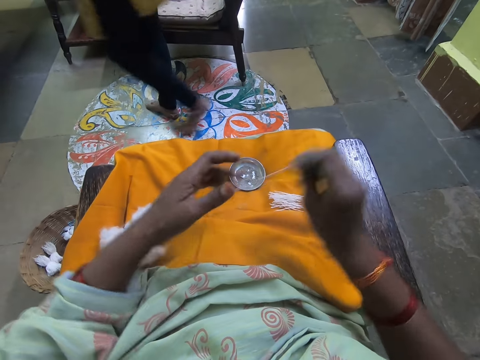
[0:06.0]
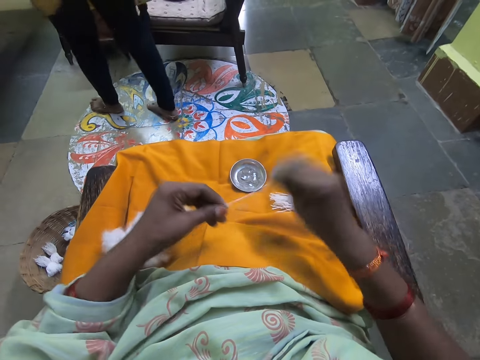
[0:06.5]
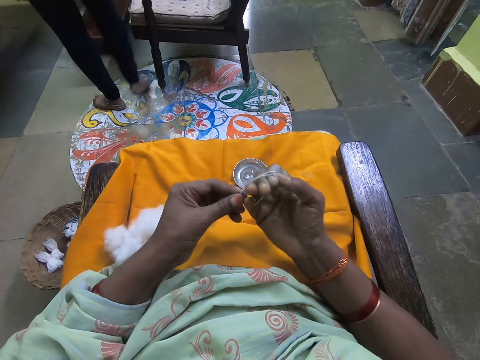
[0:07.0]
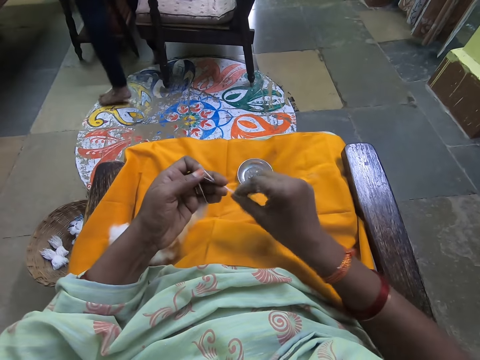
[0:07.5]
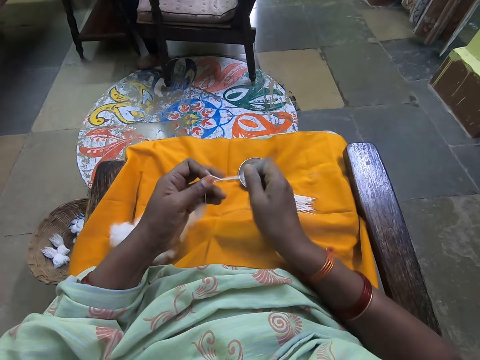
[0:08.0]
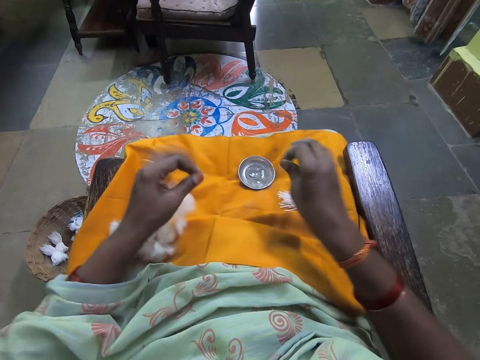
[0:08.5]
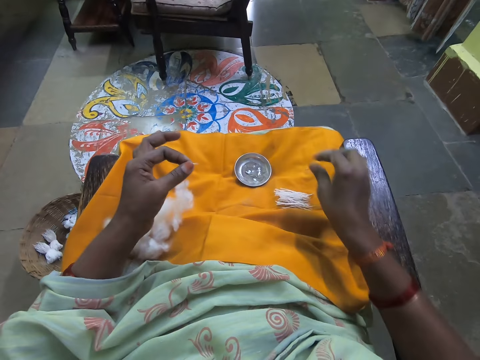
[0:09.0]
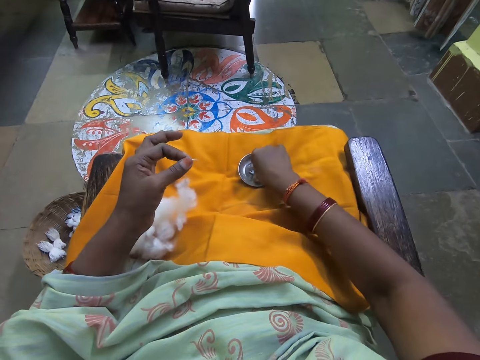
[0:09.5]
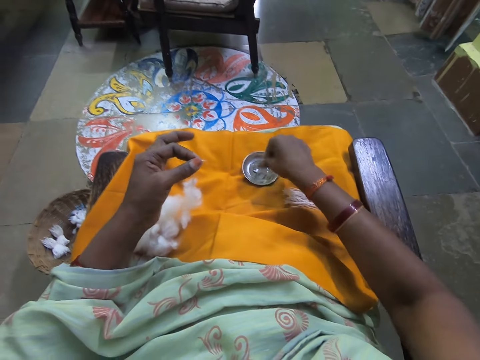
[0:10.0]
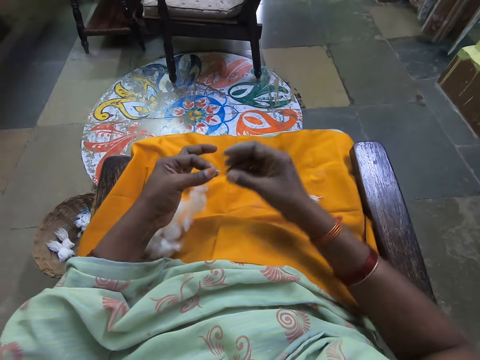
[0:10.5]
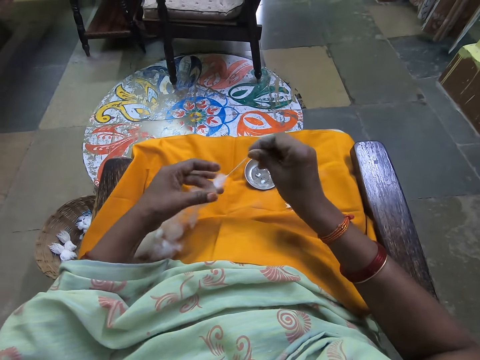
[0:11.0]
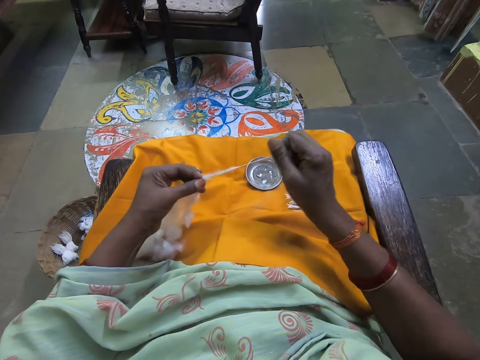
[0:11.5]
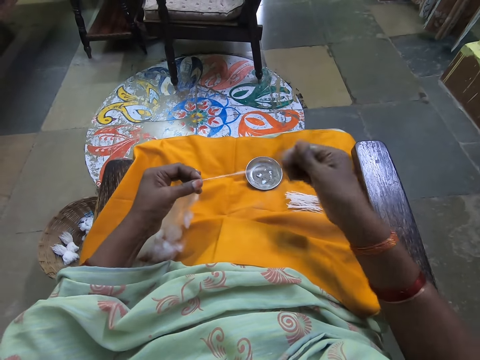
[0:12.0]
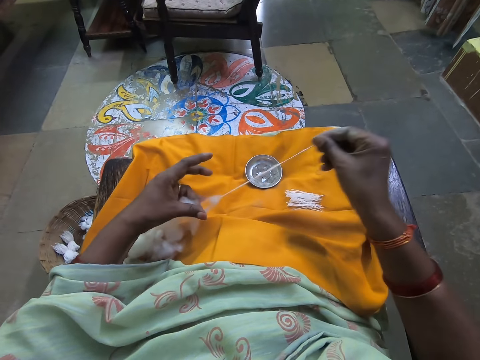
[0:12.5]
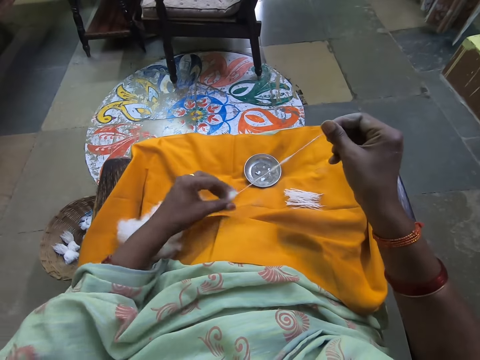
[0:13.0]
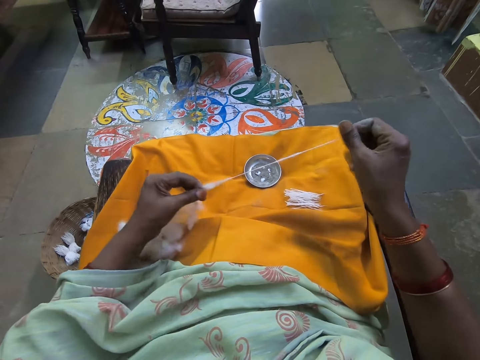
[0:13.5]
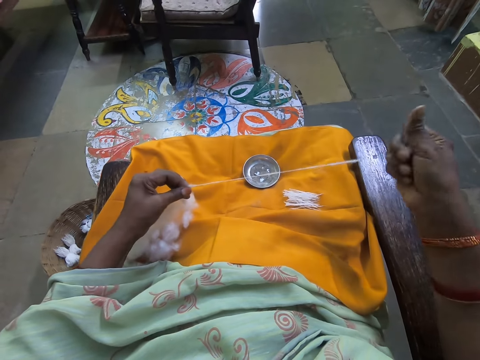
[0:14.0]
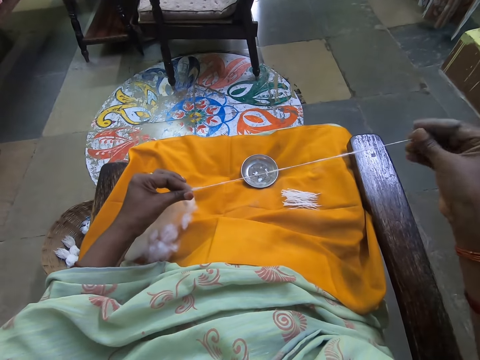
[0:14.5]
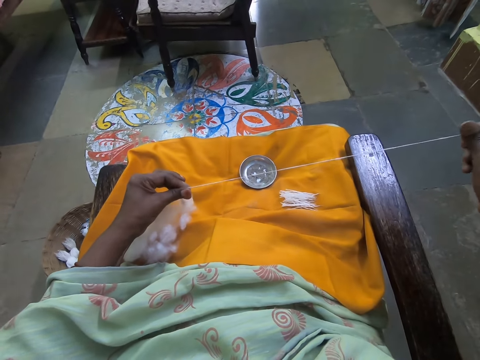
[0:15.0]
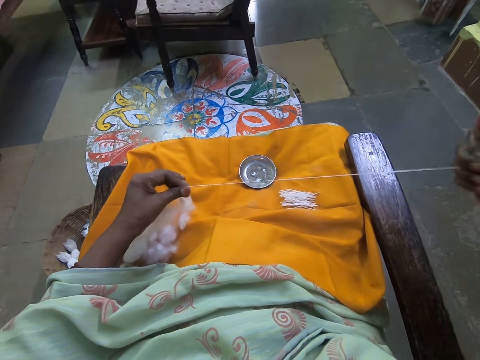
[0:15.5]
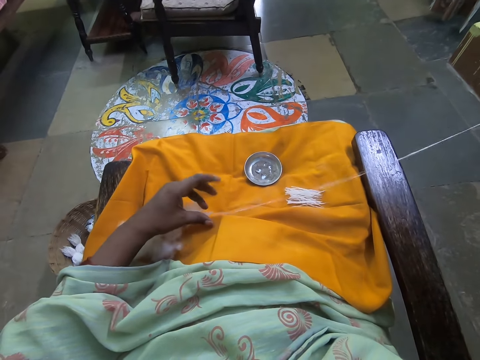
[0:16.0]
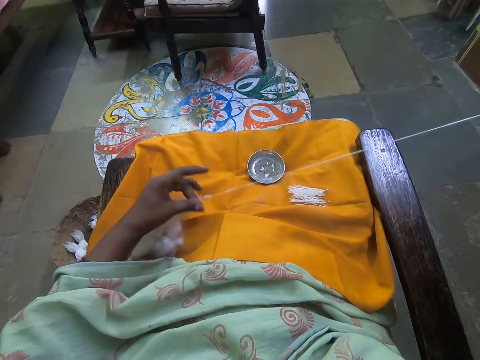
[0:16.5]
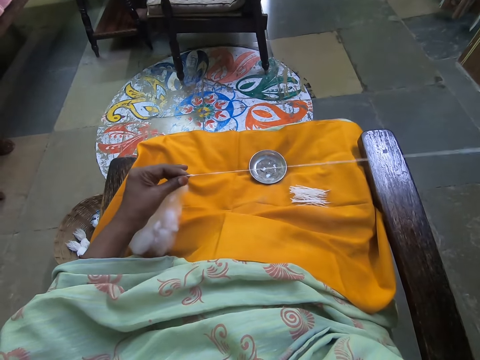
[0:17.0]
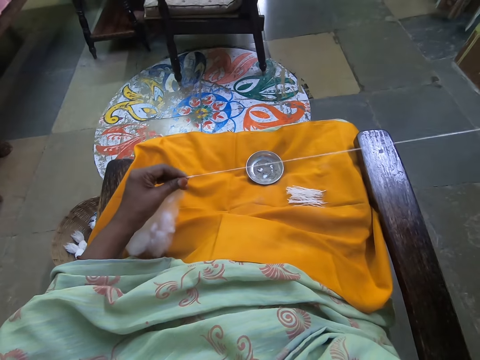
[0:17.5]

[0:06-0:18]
The camera wearer pulls a cotton fiber with her hand. She rolls the cotton fiber on her hand. She holds the cotton fiber with her left hand. She cuts the cotton fiber with her hand. She puts the cotton fiber on her lap. She touches something on her lap. She pulls the cotton fiber with her hand.

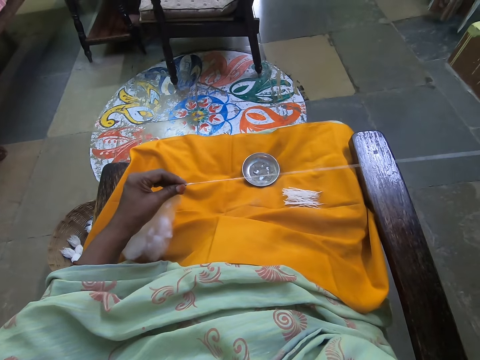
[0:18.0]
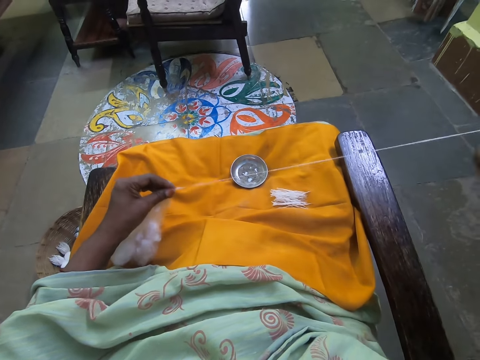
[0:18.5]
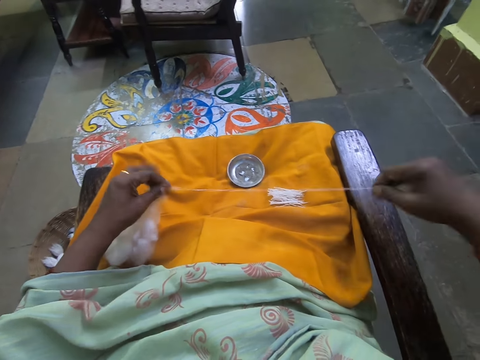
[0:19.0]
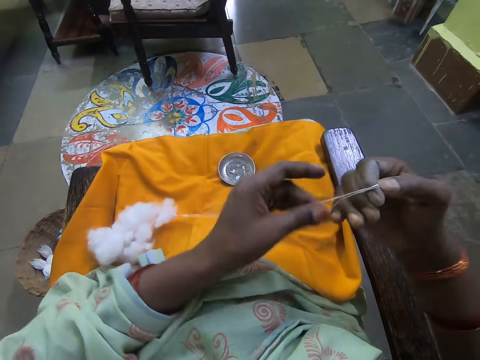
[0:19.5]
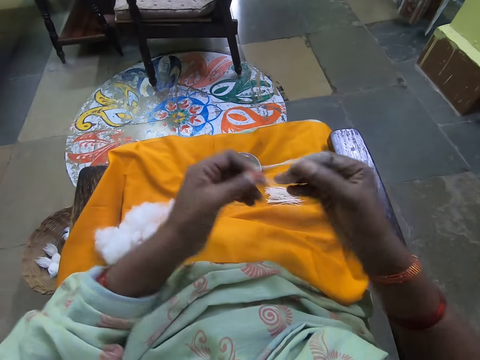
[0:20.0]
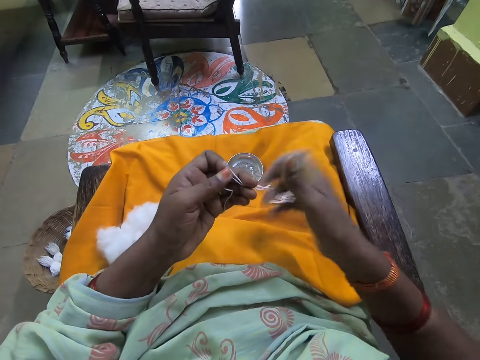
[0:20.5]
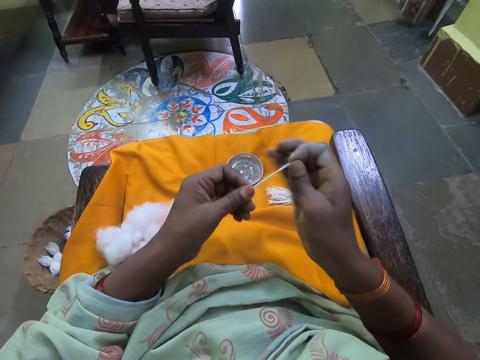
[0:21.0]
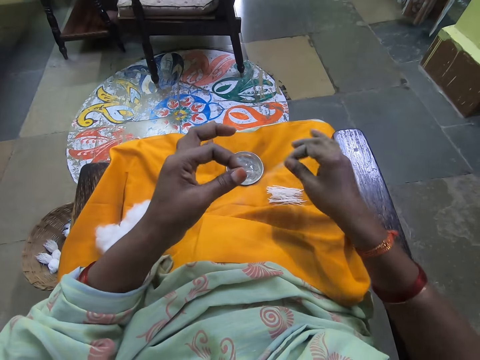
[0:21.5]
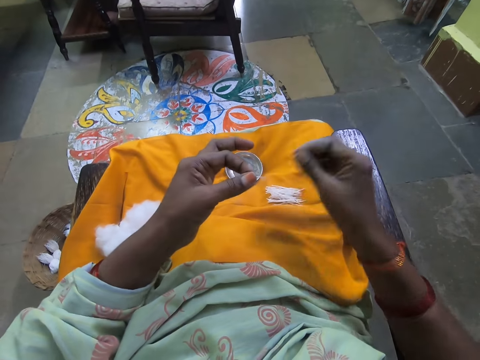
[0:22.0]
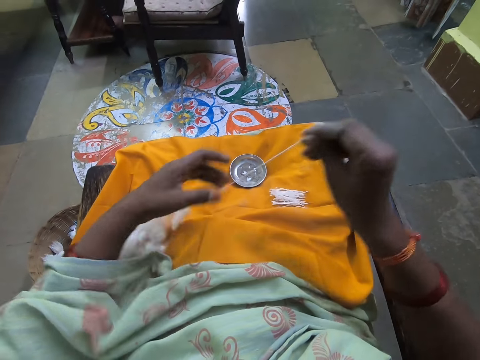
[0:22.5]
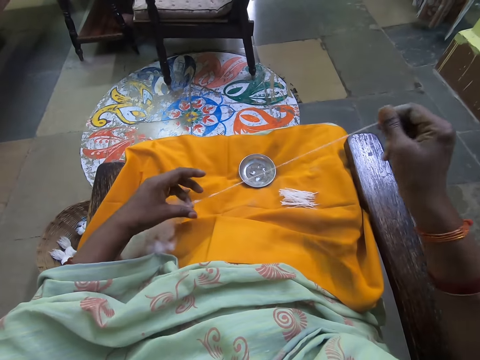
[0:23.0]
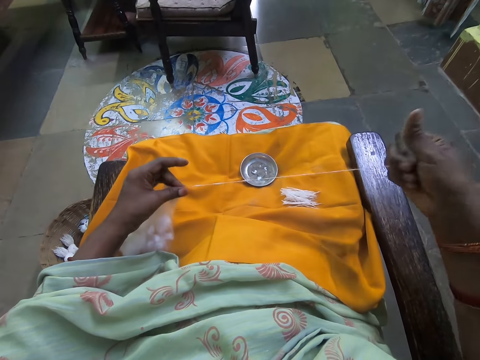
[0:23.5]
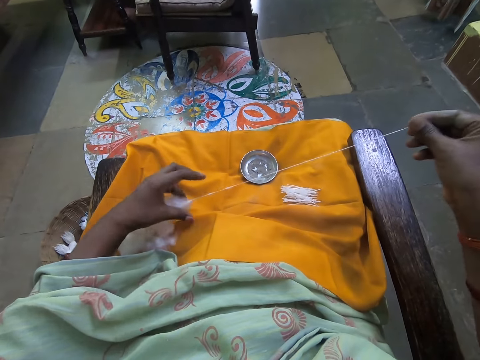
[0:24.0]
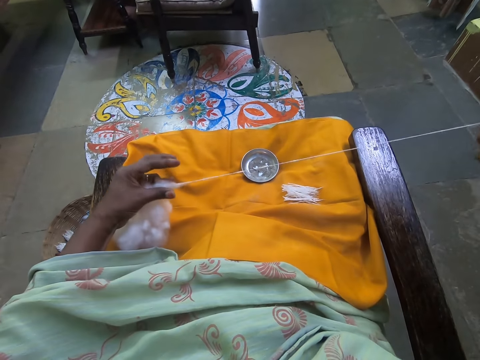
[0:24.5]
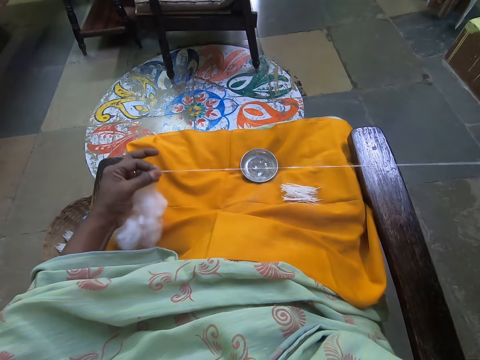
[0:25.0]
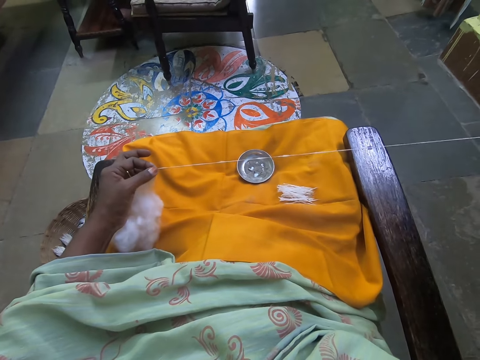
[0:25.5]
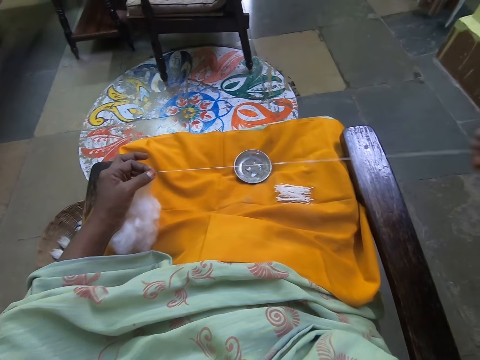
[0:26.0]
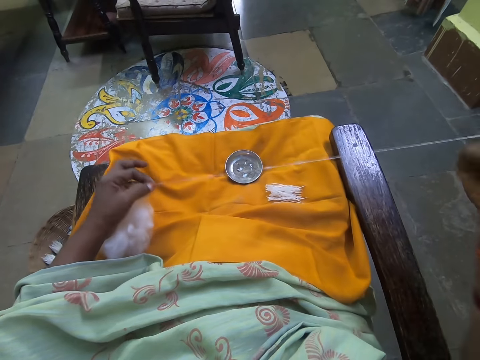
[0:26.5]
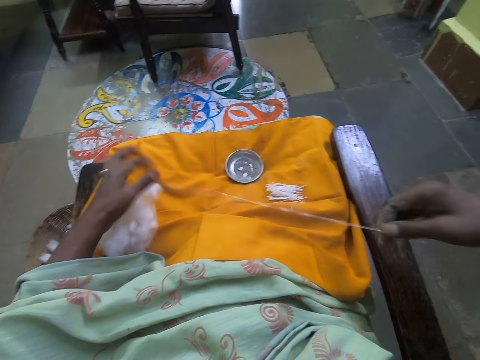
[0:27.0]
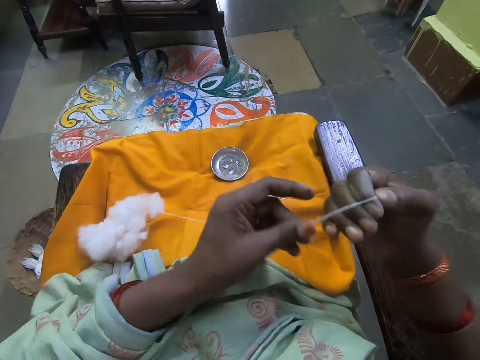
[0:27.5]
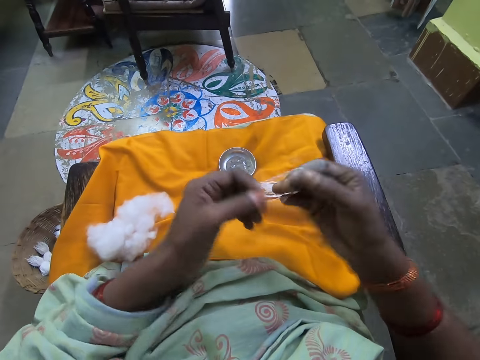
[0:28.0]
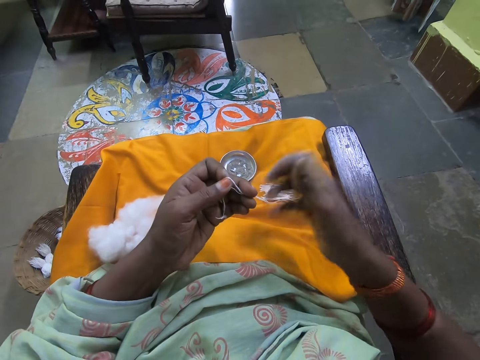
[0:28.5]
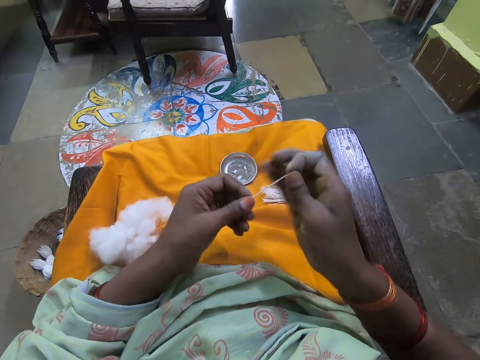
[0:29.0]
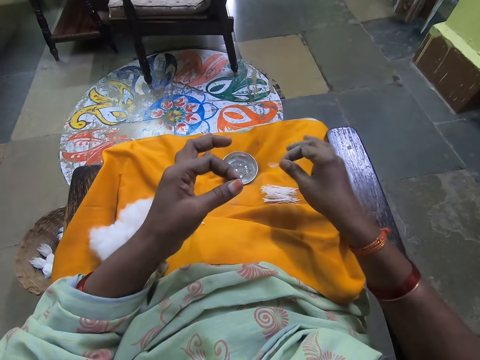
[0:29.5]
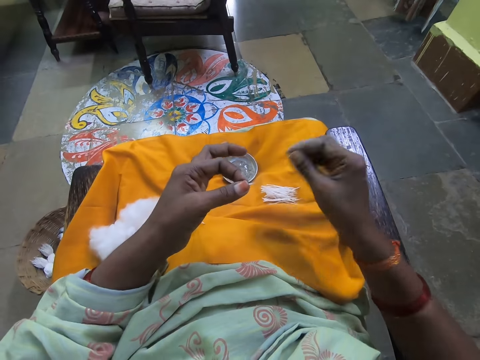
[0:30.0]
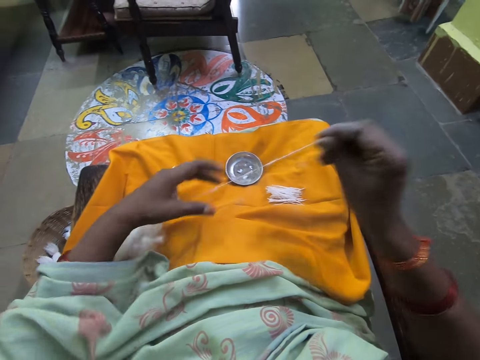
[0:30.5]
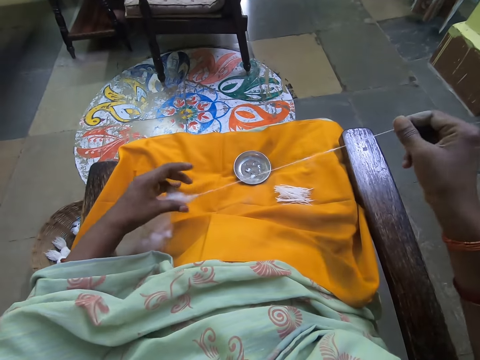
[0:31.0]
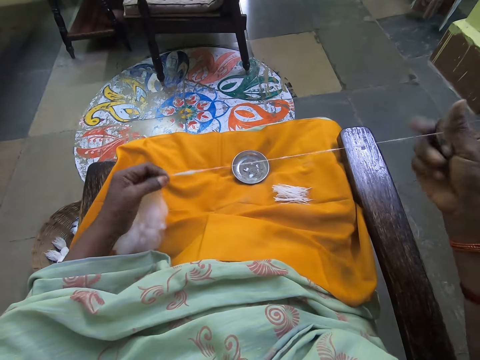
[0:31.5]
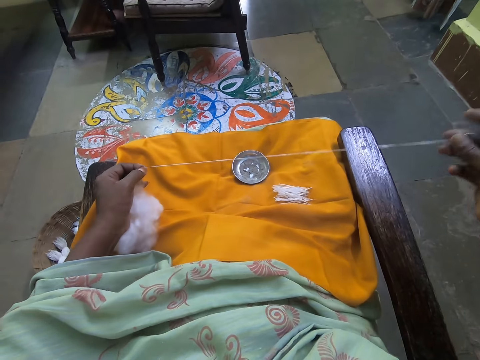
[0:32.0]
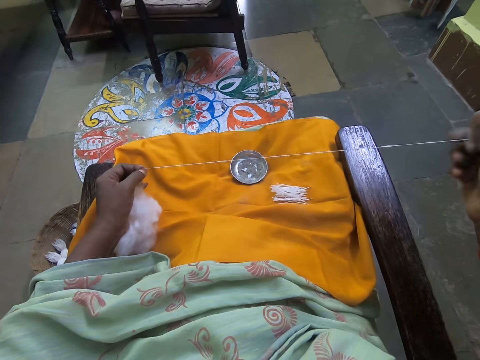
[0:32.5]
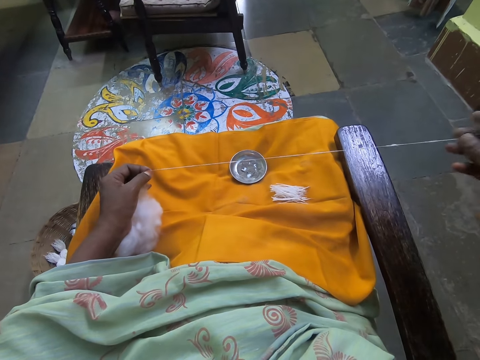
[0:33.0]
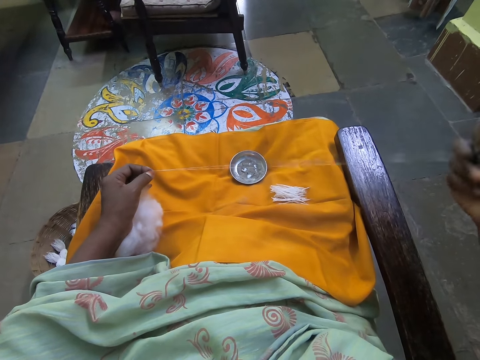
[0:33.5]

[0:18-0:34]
The camera wearer rolls the cotton fiber on her hand. She holds the cotton fiber with her left hand. She cuts the cotton fiber with her hand. She puts the cotton fiber on her lap. She pulls the cotton fiber with her hand. She rolls the cotton fiber on her hand. She holds the cotton fiber with her left hand. She cuts the cotton fiber with her hand. She puts the cotton fiber on her lap. She pulls the cotton fiber with her hand.
